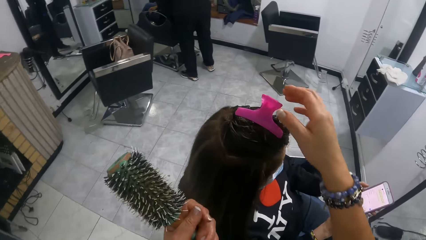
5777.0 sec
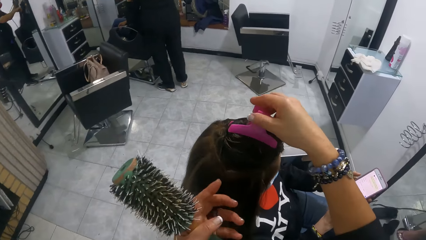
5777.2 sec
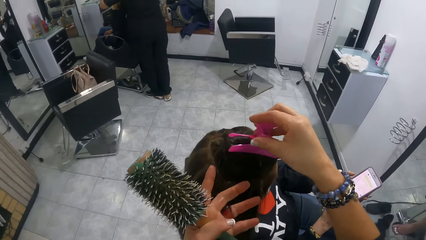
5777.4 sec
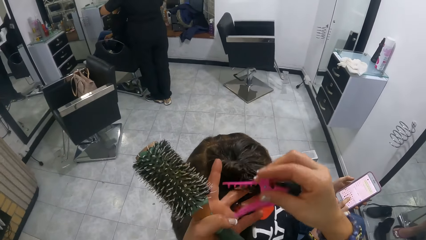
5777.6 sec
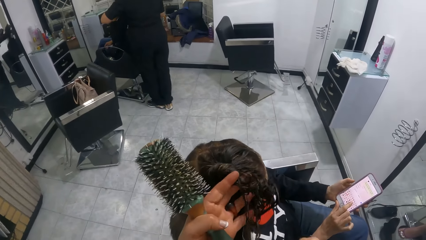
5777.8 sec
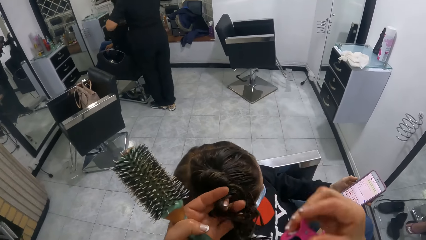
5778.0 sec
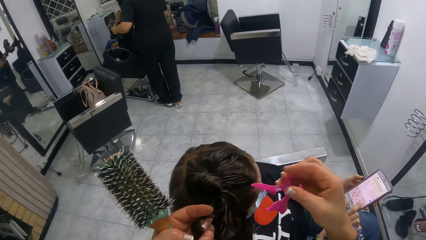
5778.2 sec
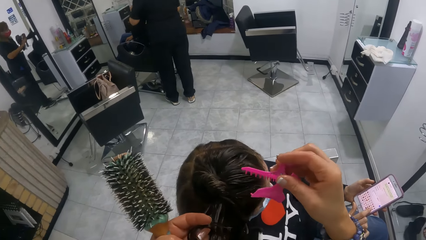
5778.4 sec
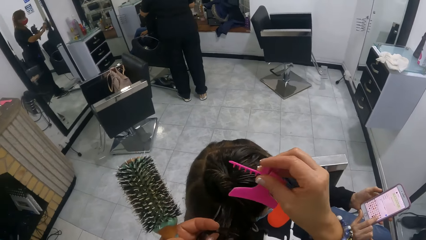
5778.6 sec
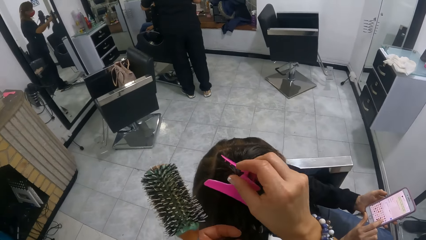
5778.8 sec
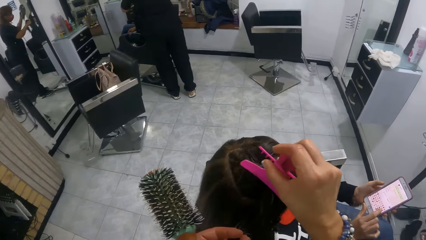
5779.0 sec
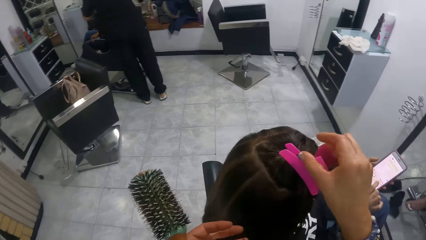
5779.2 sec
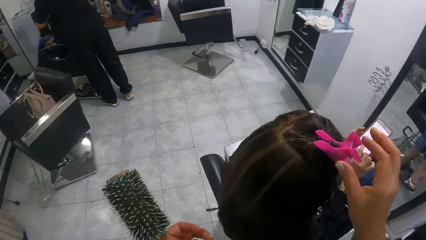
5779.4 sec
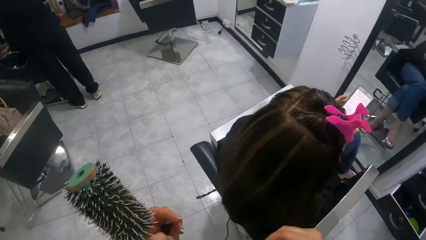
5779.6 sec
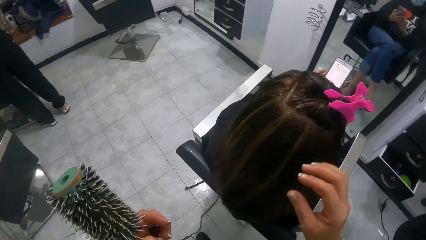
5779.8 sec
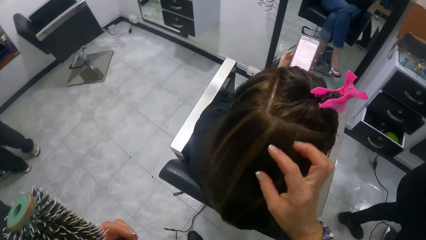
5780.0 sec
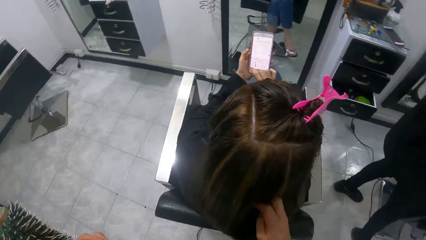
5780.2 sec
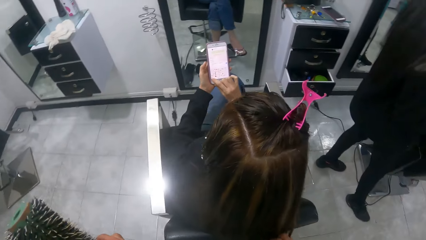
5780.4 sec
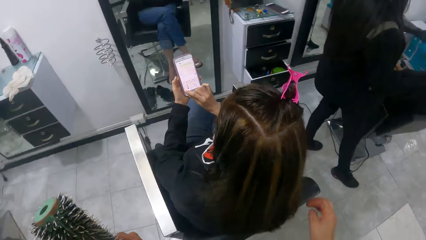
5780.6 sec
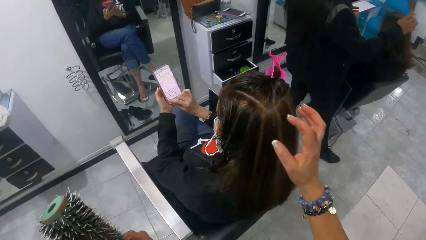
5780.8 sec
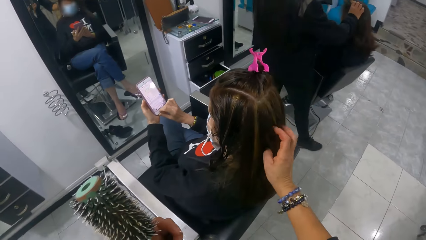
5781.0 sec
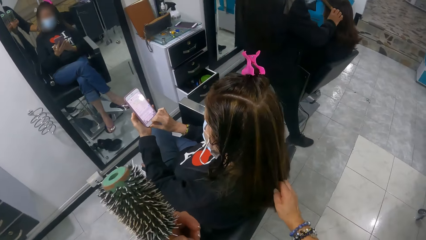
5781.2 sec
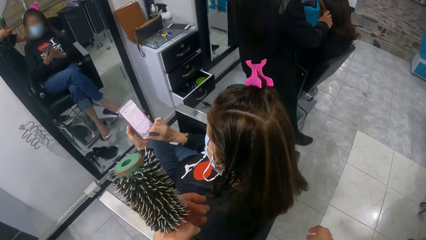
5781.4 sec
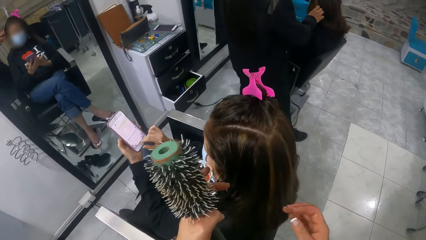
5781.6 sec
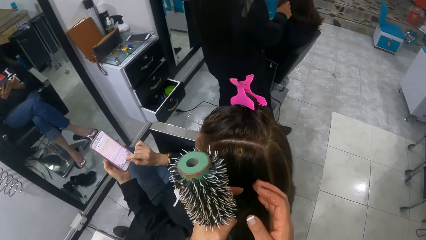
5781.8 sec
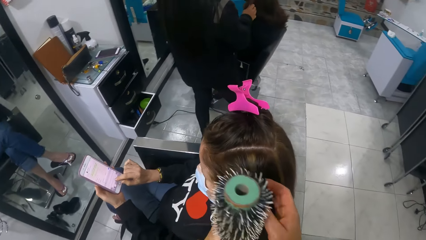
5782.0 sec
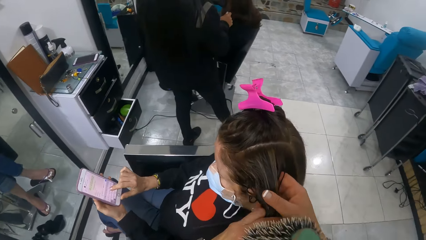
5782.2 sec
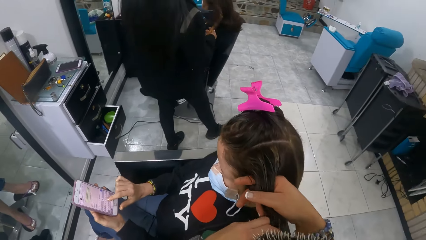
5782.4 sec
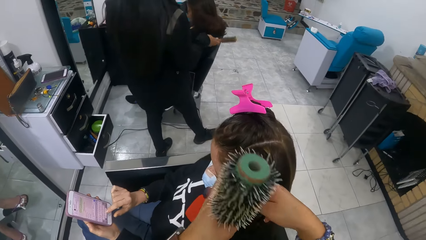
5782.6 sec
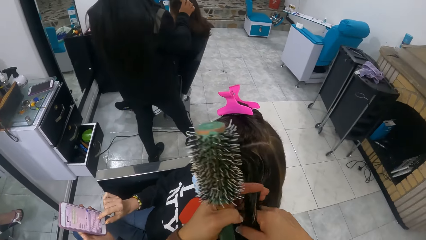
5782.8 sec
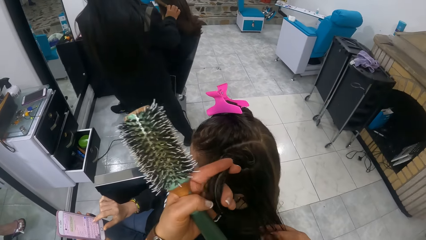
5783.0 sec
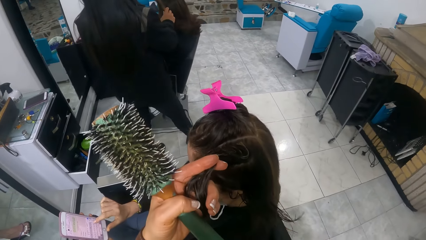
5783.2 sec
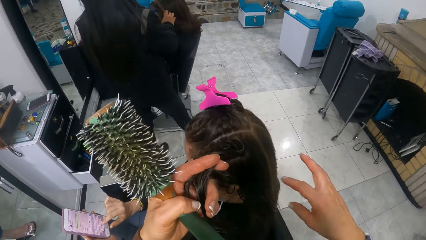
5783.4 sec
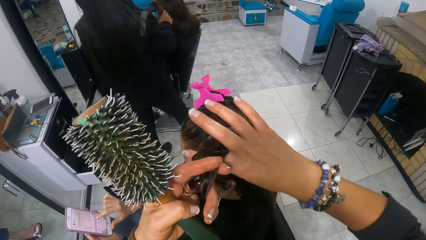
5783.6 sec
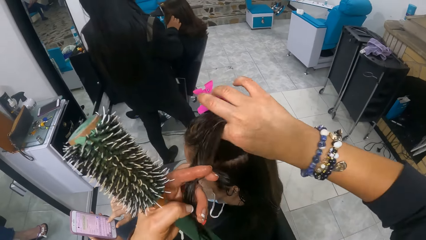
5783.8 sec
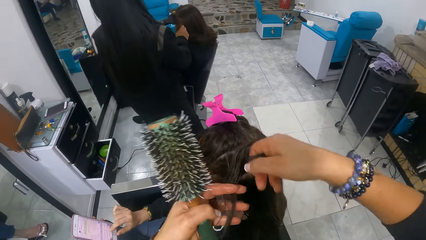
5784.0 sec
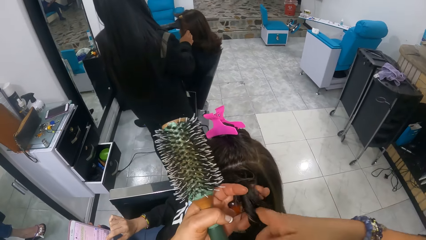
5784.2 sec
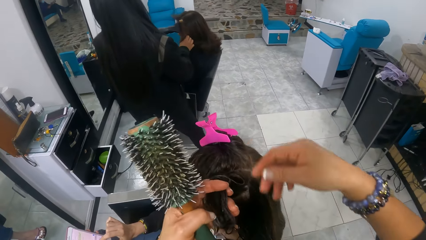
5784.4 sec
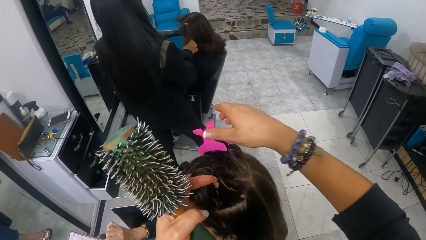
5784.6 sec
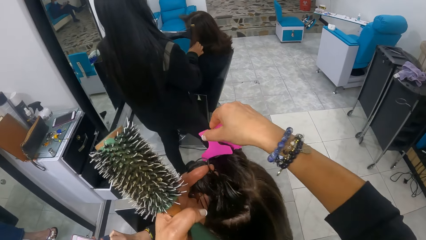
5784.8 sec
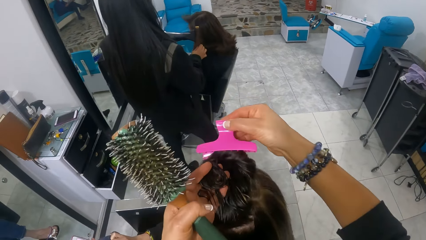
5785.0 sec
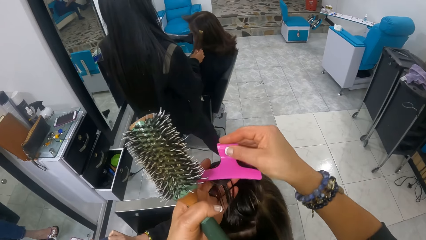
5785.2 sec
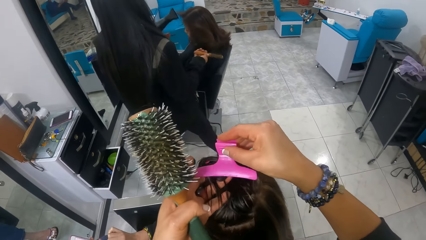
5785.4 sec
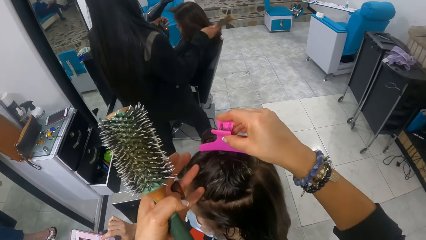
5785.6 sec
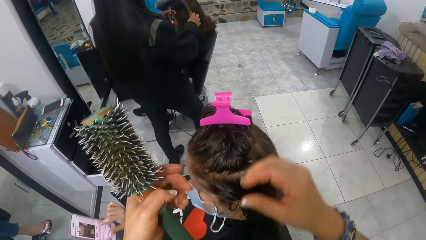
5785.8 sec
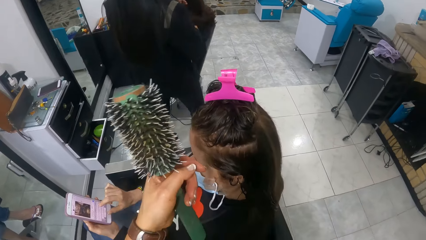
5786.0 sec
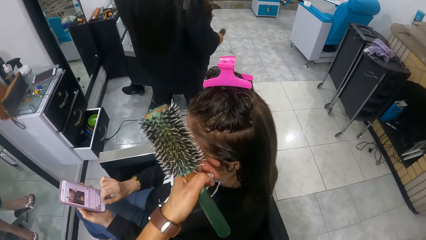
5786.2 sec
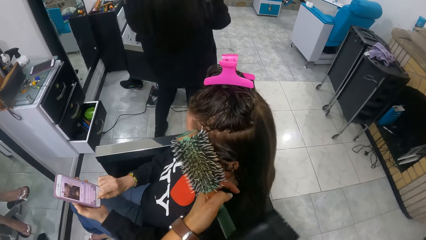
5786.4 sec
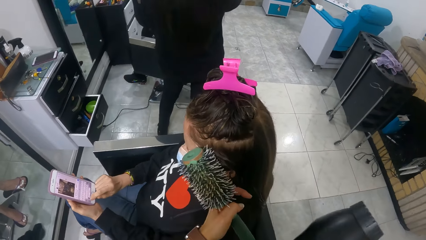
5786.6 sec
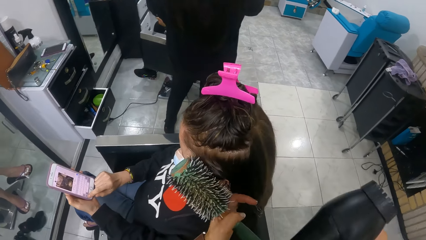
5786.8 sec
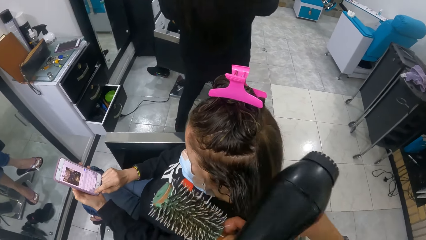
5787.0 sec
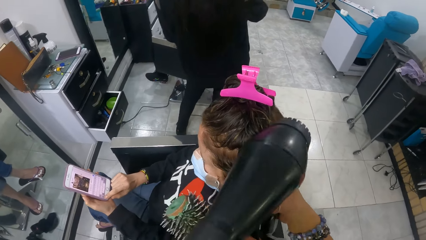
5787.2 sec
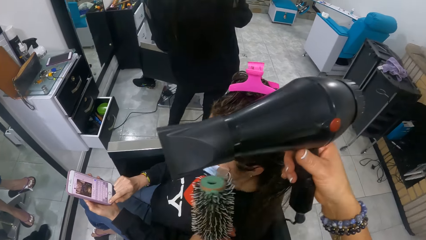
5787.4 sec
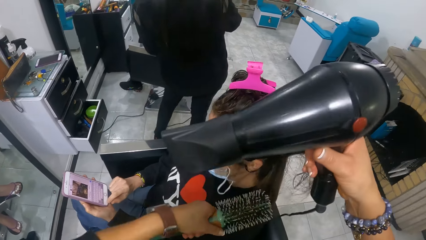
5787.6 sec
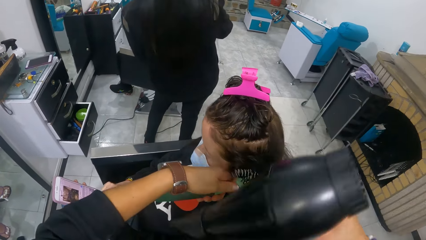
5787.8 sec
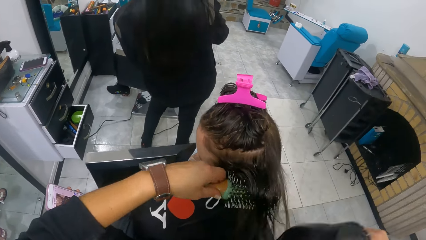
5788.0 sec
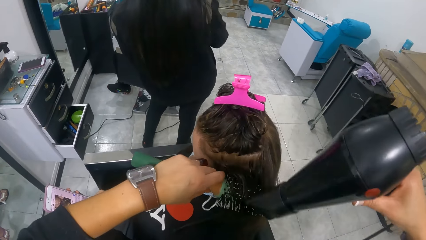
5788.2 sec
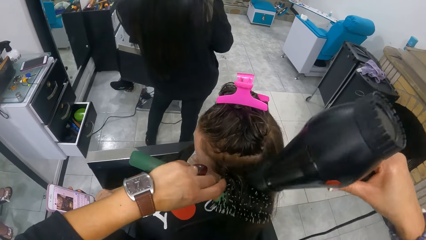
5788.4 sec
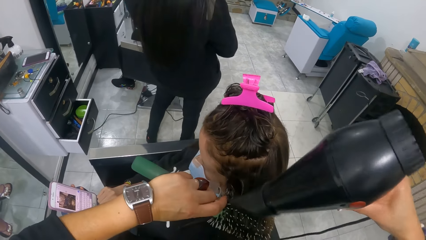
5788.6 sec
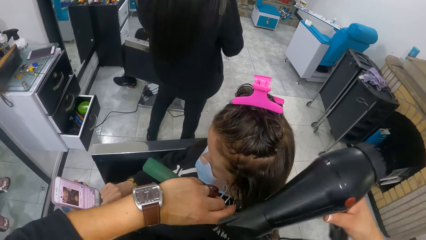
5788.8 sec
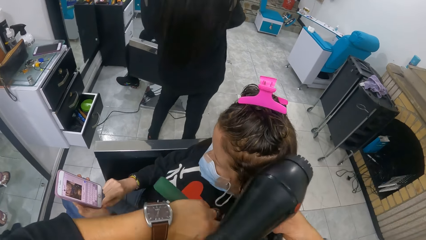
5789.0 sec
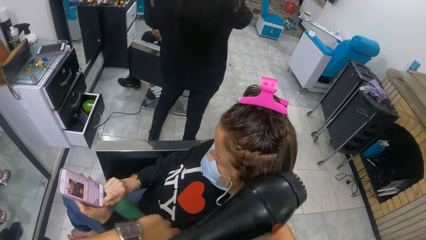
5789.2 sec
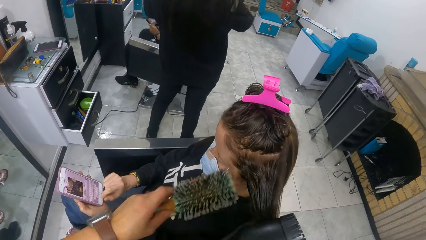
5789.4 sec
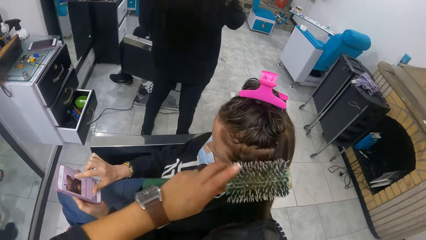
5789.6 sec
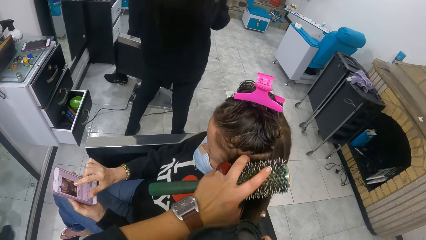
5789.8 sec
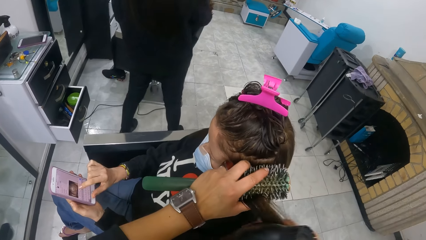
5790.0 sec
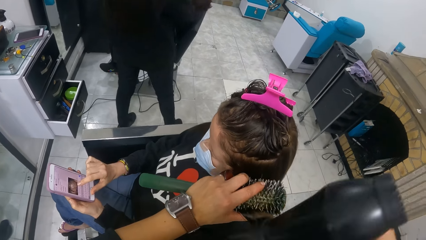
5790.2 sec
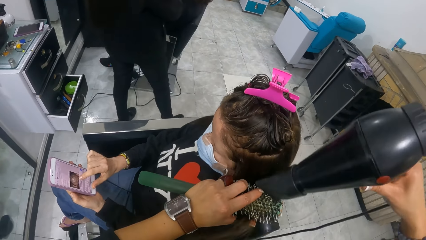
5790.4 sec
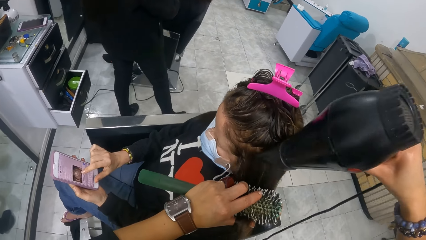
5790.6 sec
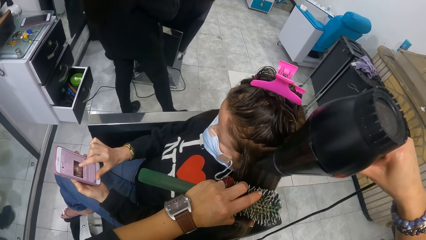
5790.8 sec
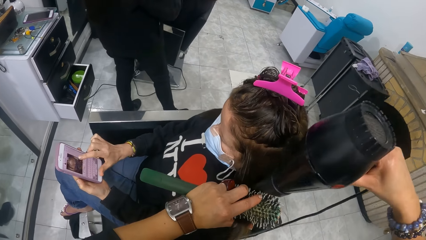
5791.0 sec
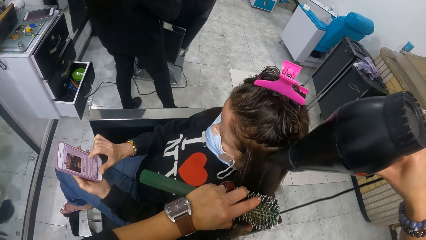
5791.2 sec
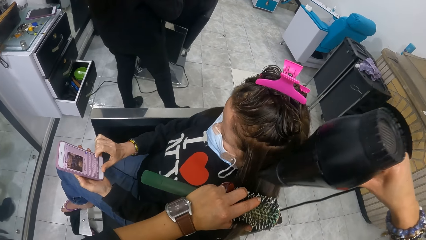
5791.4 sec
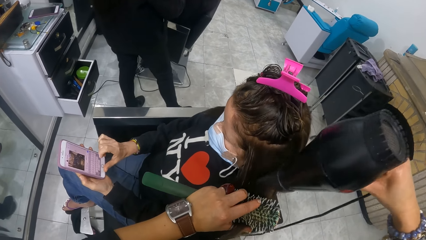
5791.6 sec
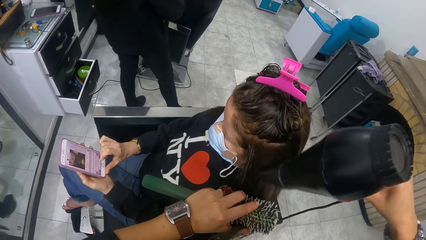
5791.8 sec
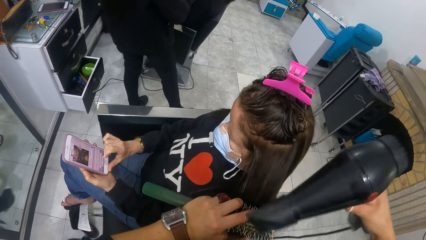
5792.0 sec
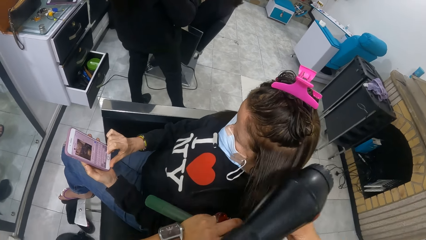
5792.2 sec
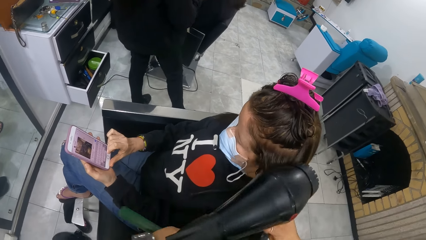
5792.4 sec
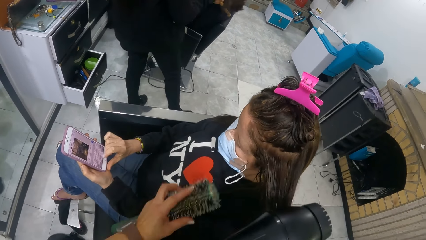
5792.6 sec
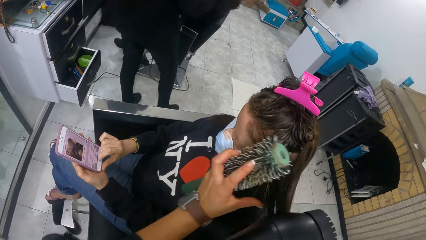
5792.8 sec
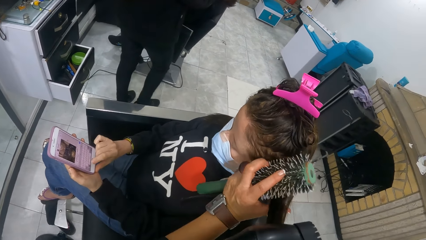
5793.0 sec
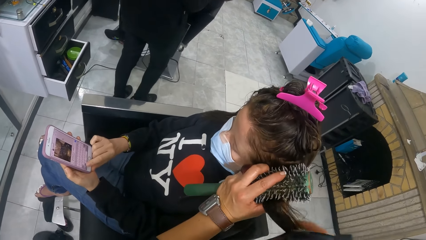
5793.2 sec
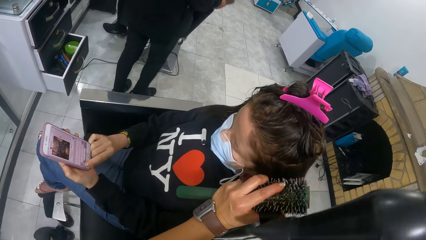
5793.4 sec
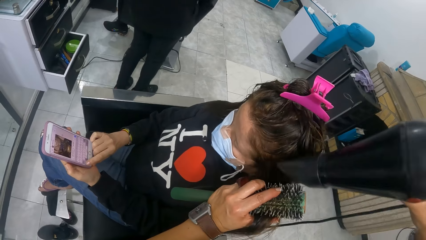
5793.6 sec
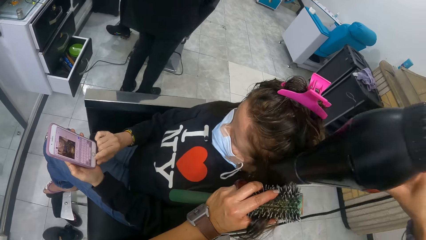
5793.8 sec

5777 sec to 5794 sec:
The camera wearer removes a hair clip from a woman's hair with her right hand. She clips a section of the woman's hair with the hair clip in her right hand. She touches the woman's back hair with her right hand. Another woman dries another woman's hair with a hair dryer in her left hand and a brush in her right hand. The camera wearer holds hair strands. She takes the clip from the first woman's hair with her right hand. She clips the first woman's hair with the hair clip in her right hand. She rolls the first woman's hair with a curler in her left hand. She dries the first woman's hair with a hair dryer in her right hand and the curler in her left hand. She brushes the first woman's hair with the curler in her left hand. She blow-dries the first woman's hair.
